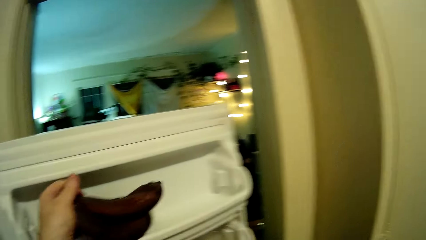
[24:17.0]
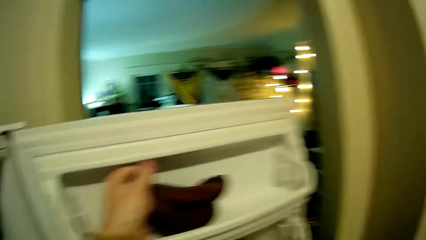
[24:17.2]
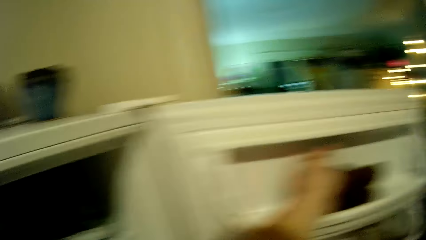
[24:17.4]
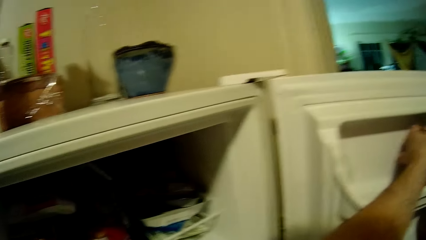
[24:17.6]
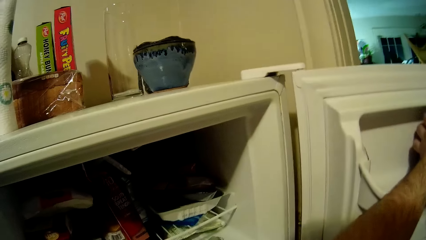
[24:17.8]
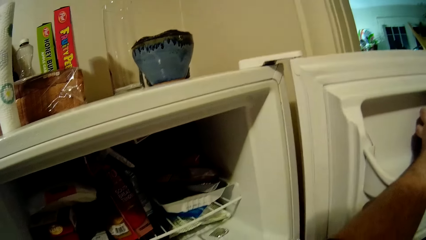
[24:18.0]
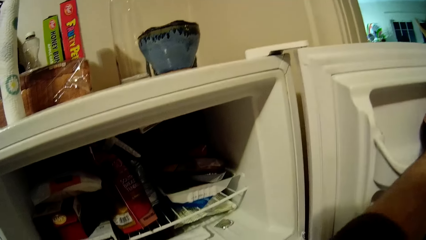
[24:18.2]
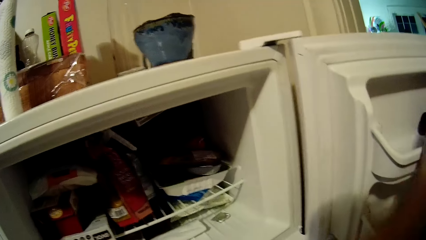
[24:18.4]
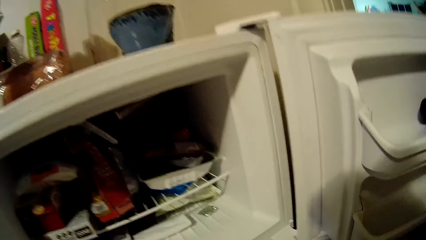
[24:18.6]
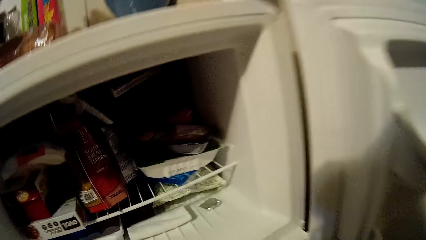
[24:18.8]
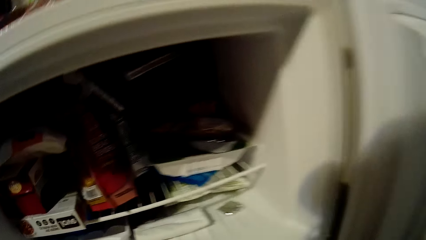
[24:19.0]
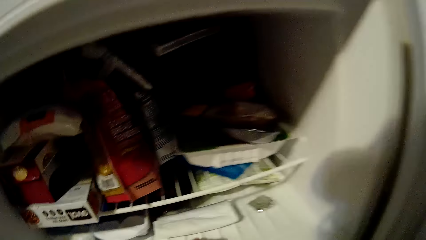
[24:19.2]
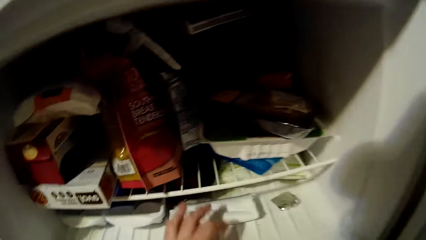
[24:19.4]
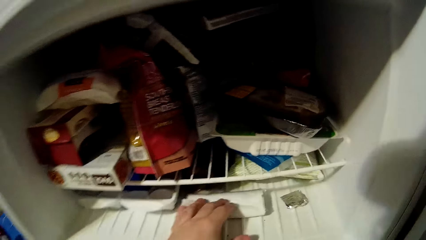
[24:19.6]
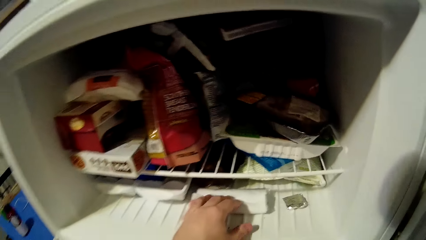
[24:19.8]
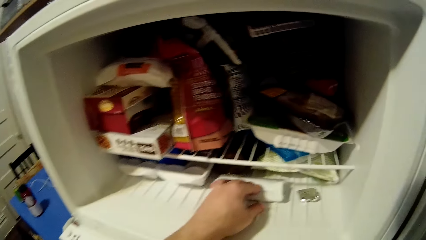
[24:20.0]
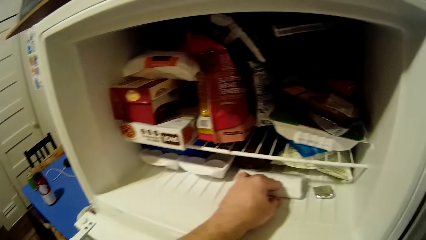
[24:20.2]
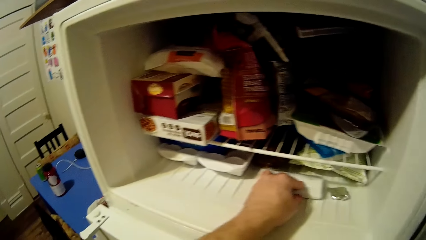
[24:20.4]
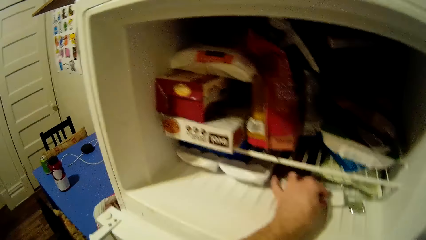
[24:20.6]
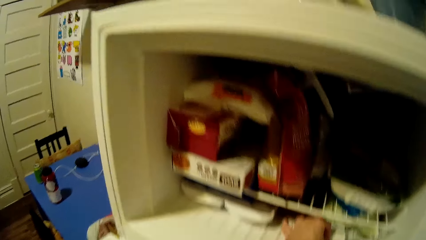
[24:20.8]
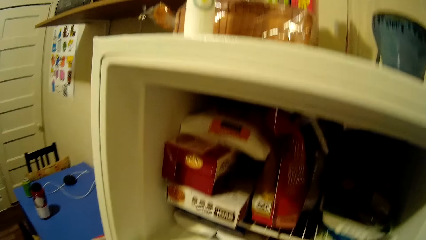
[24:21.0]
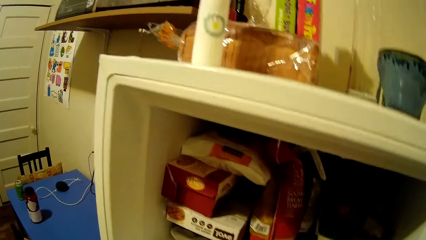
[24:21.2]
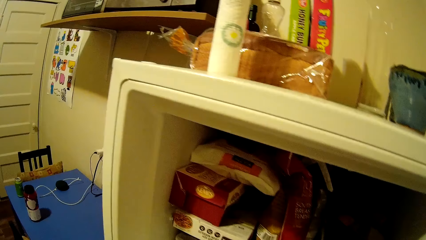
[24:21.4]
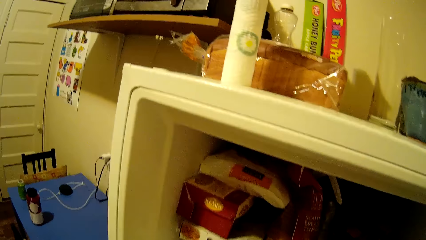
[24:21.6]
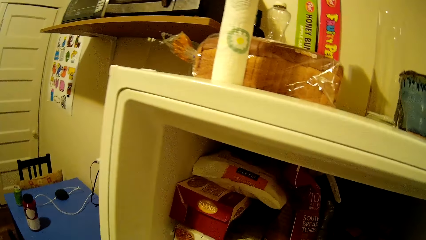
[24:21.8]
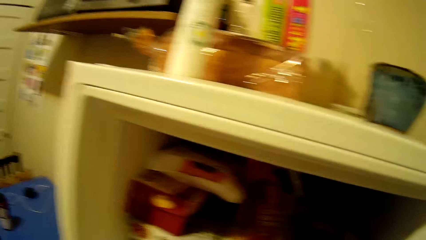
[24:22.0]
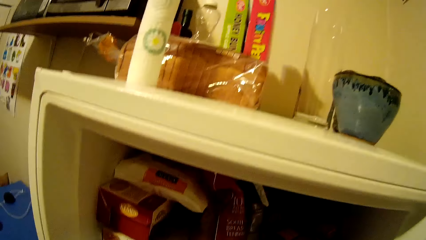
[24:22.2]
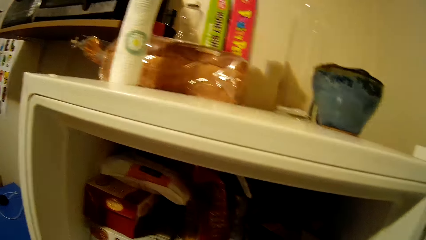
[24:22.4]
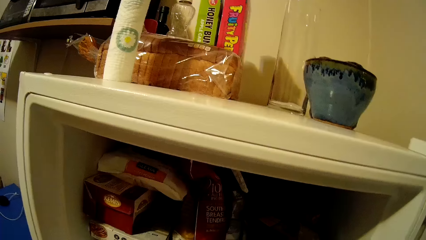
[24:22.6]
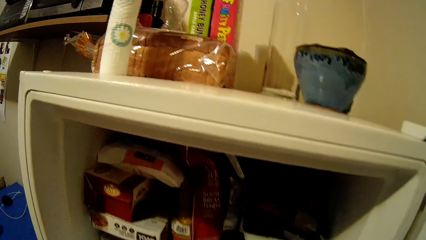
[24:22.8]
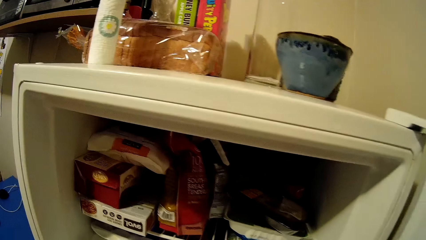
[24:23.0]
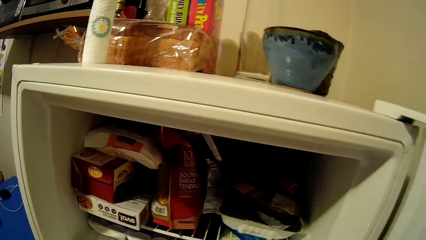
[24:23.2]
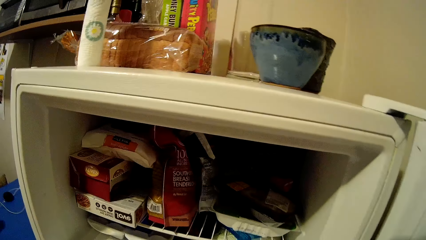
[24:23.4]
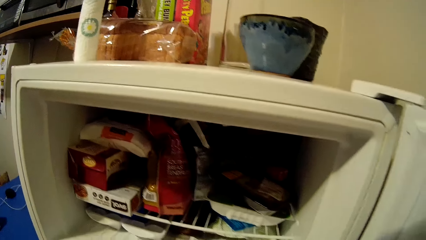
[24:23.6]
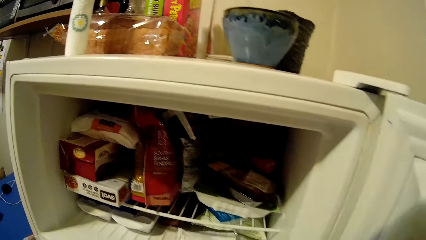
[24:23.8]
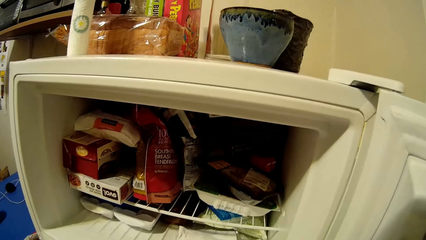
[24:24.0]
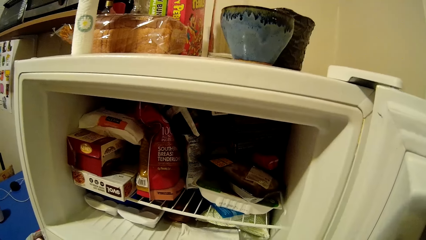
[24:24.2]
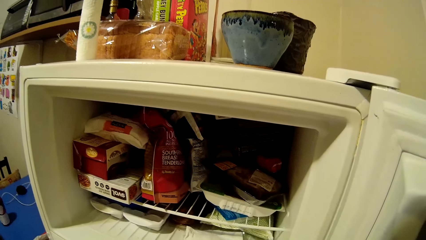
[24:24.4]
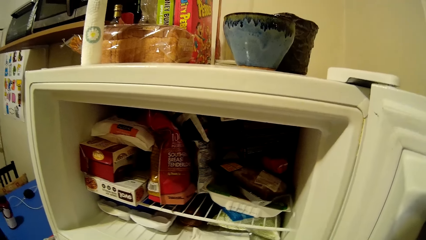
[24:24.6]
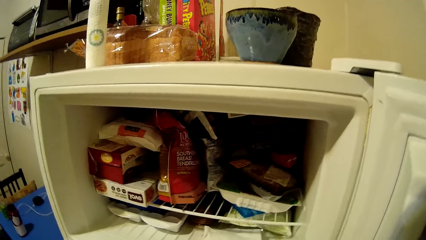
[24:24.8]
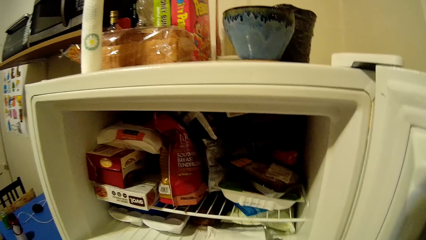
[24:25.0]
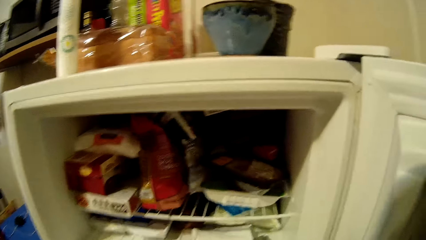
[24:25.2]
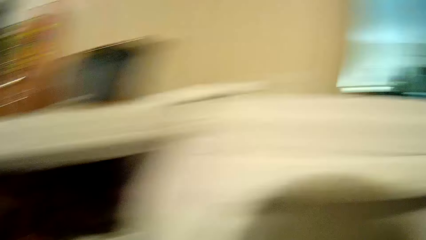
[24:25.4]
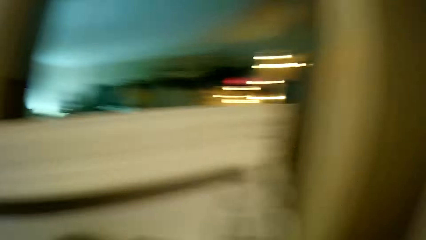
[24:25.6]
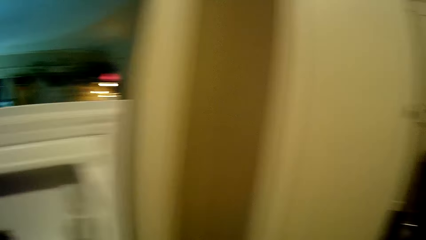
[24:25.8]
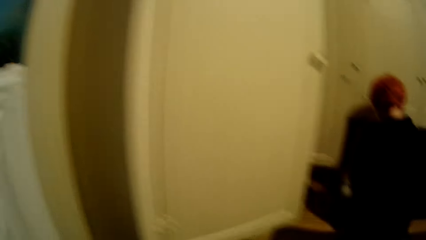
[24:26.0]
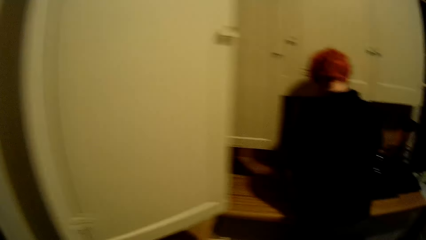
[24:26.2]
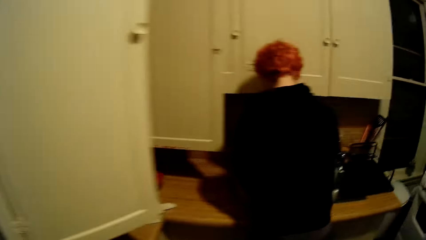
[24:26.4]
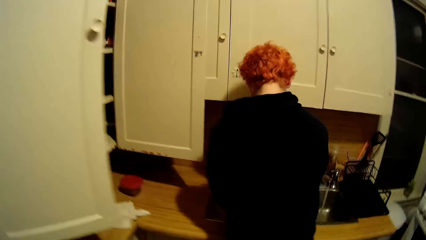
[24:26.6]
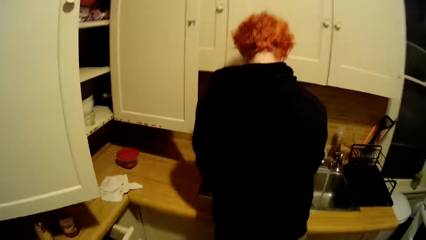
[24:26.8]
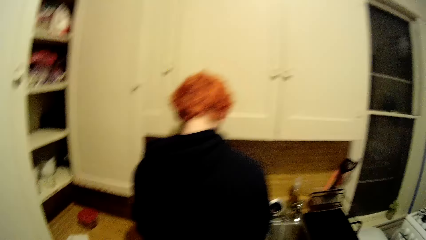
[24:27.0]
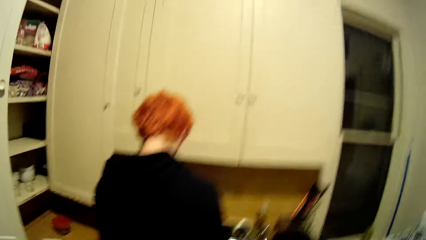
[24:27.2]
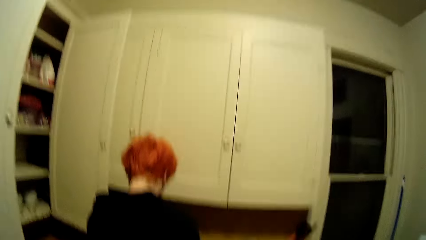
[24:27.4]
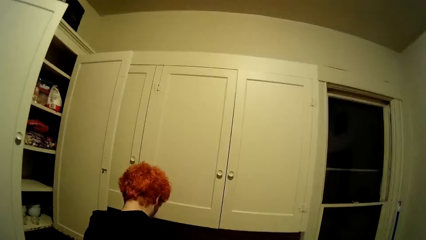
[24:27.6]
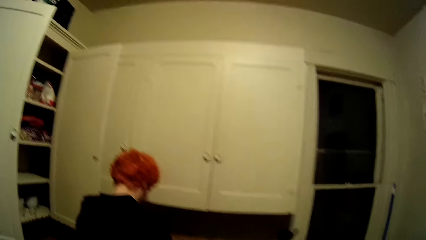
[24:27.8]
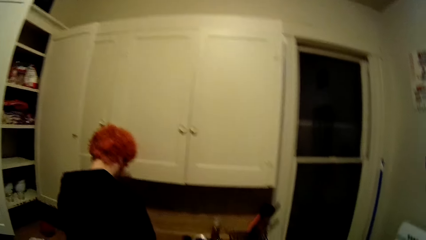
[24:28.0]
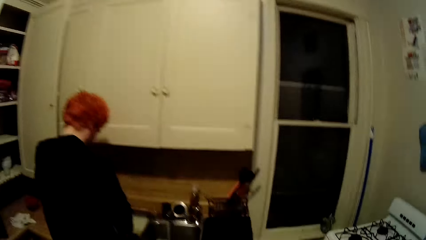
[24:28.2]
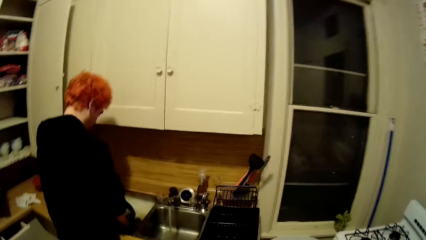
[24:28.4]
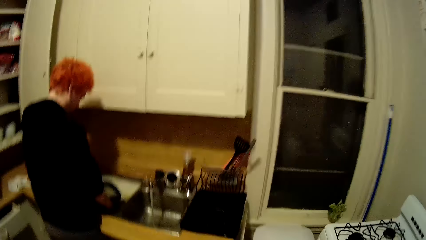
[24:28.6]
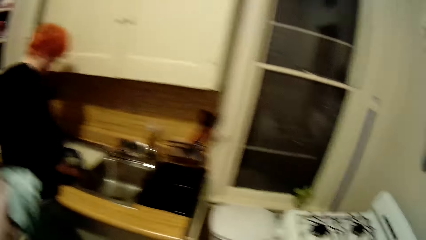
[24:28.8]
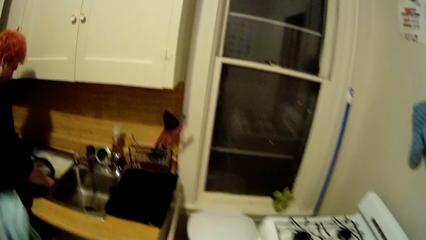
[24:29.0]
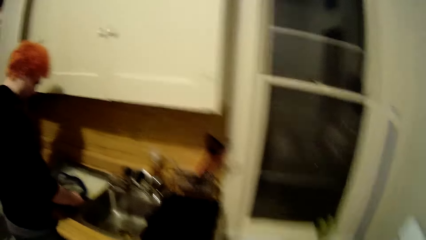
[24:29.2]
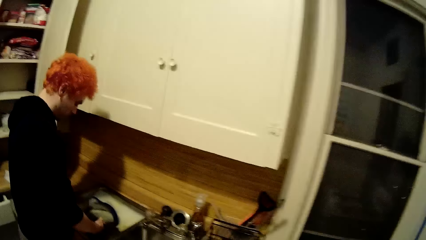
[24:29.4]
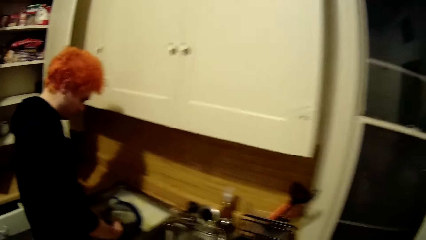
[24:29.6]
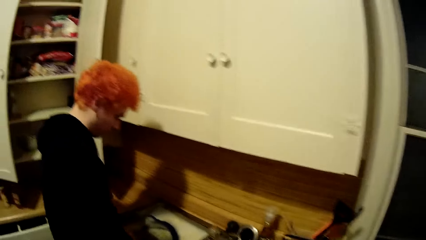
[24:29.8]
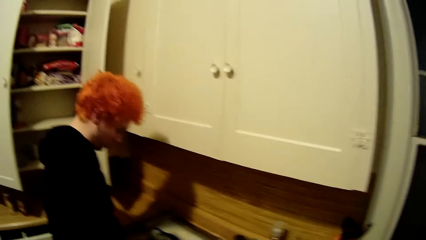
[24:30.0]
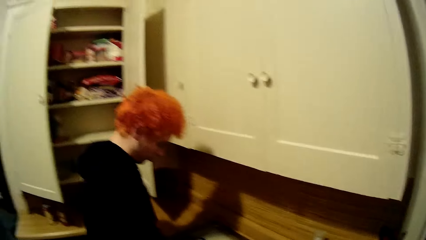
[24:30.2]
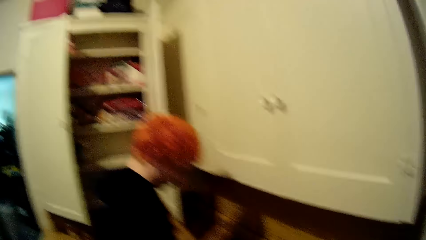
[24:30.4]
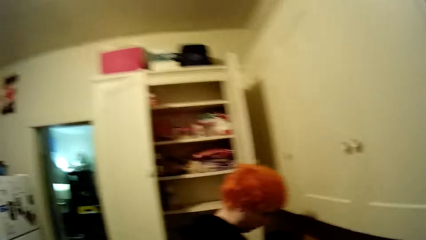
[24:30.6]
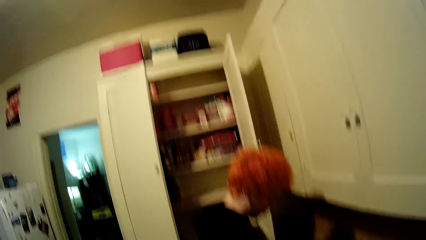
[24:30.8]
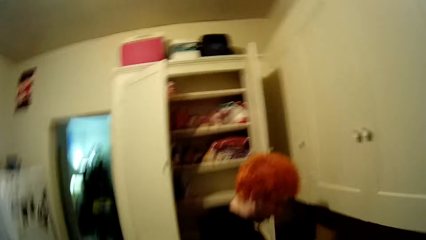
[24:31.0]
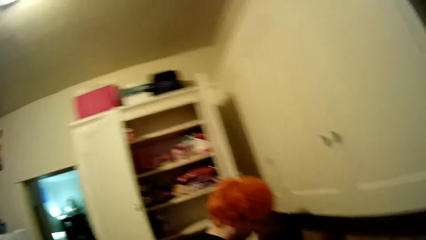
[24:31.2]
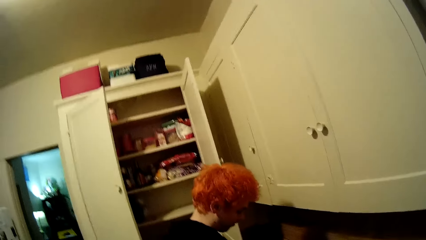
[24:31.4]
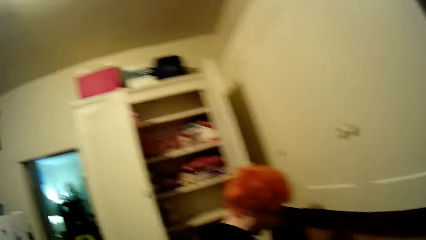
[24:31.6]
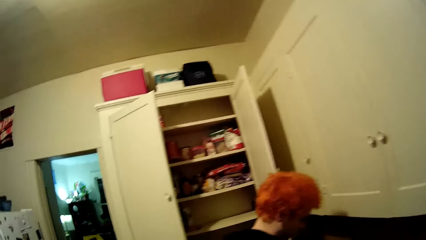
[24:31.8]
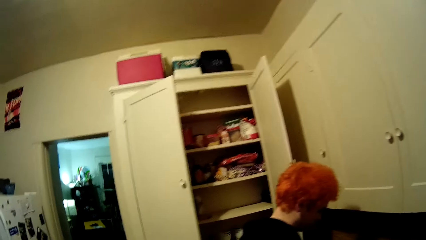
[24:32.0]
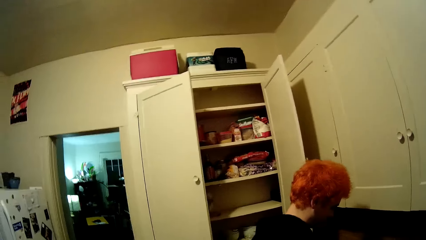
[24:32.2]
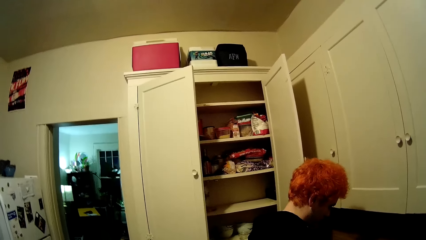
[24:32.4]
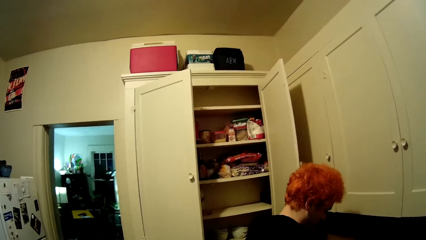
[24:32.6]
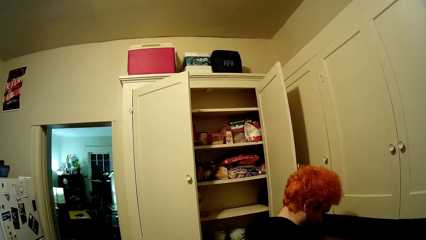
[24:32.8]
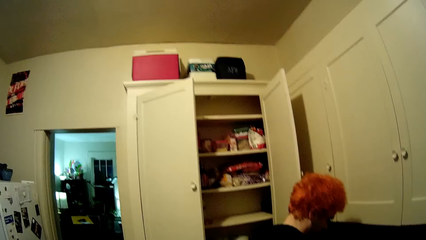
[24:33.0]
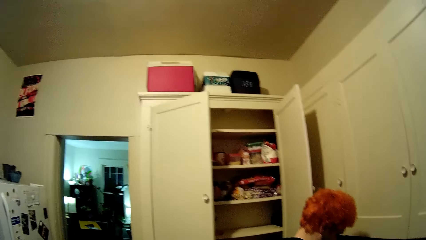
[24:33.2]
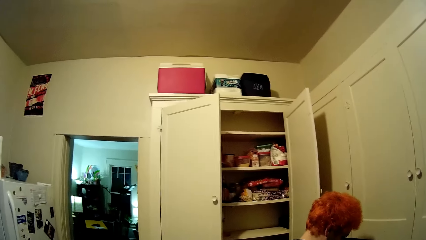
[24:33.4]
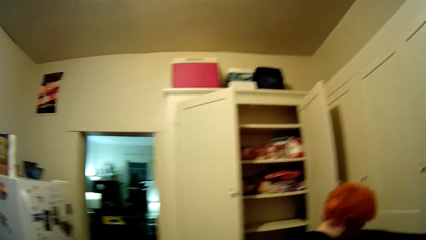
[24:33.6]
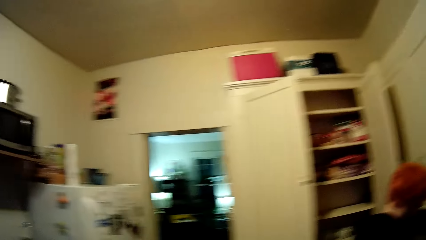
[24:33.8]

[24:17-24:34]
The camera wearer places the bananas or sachets in the fridge. They touch something in the fridge. They pick something from the fridge. They stare around the house. They move towards the sink.
